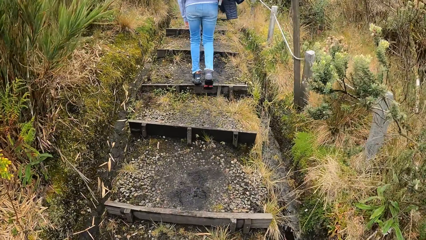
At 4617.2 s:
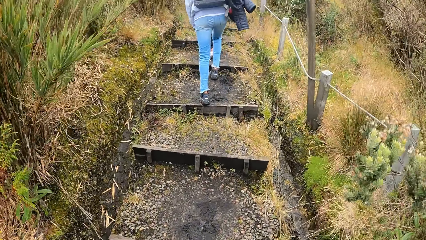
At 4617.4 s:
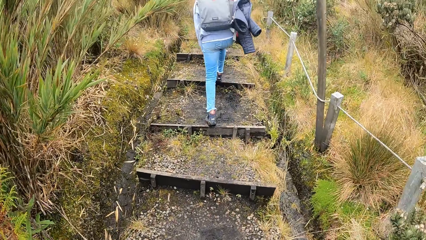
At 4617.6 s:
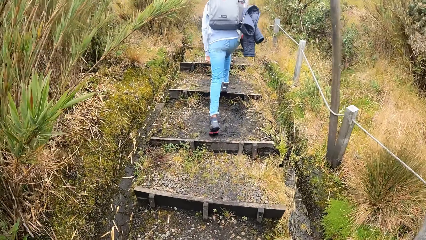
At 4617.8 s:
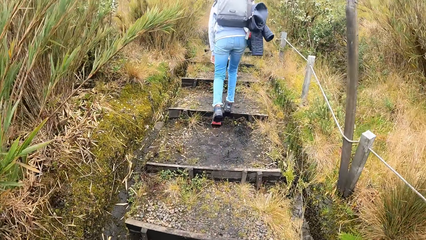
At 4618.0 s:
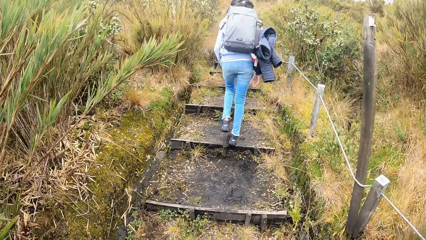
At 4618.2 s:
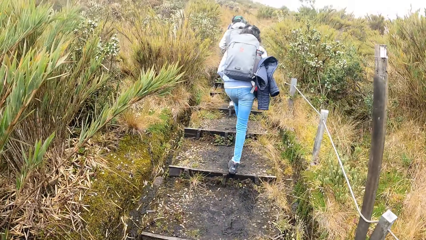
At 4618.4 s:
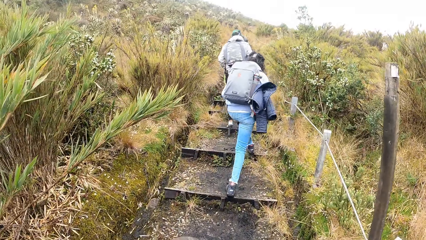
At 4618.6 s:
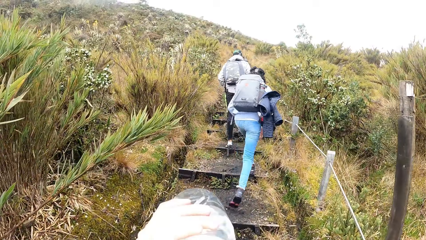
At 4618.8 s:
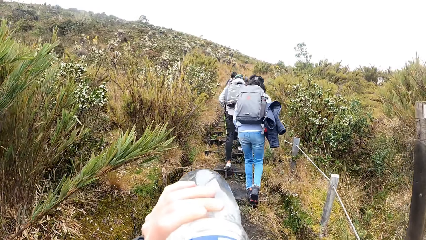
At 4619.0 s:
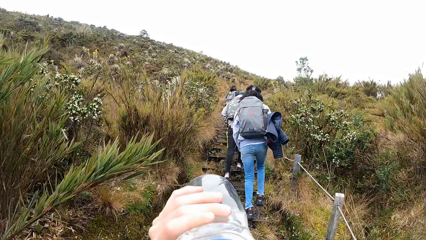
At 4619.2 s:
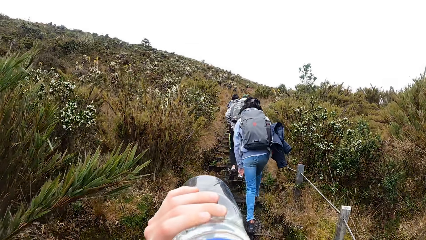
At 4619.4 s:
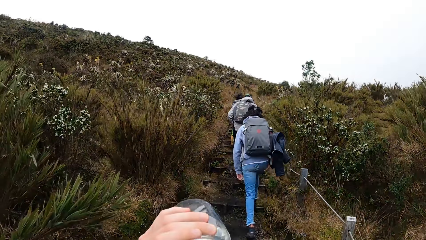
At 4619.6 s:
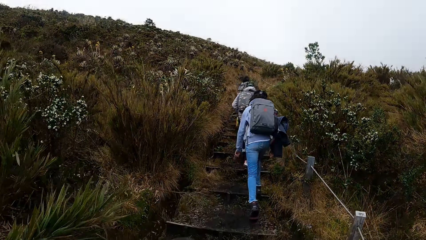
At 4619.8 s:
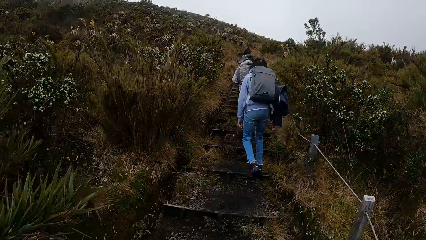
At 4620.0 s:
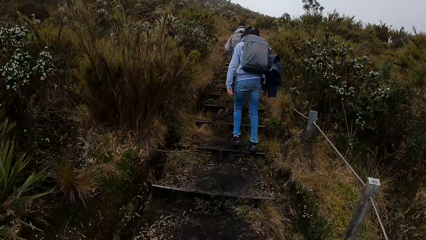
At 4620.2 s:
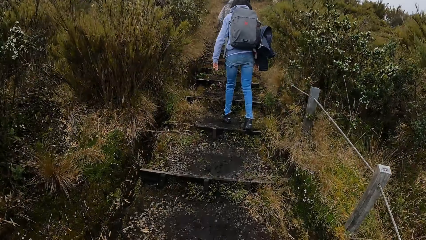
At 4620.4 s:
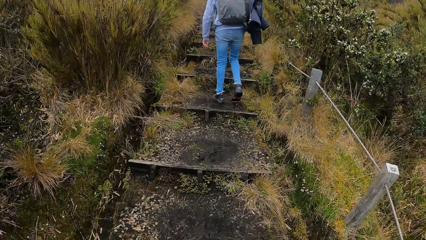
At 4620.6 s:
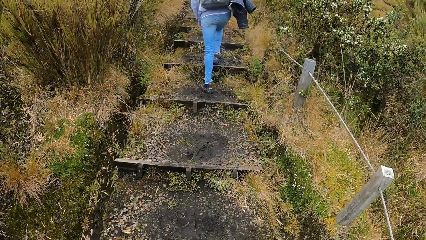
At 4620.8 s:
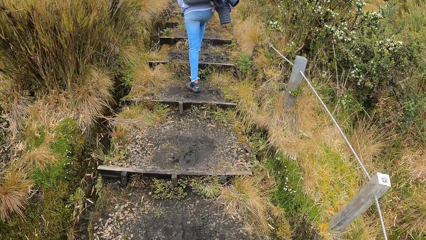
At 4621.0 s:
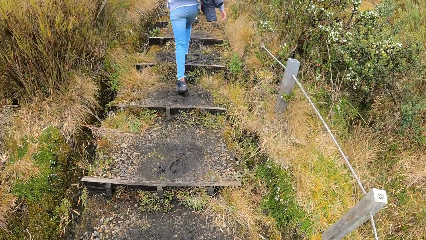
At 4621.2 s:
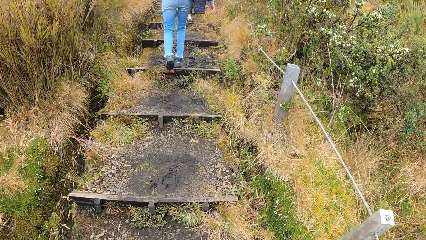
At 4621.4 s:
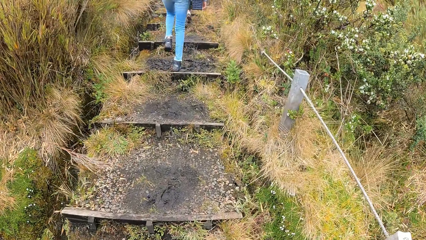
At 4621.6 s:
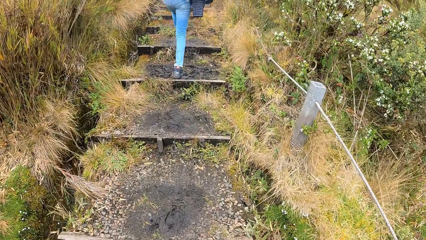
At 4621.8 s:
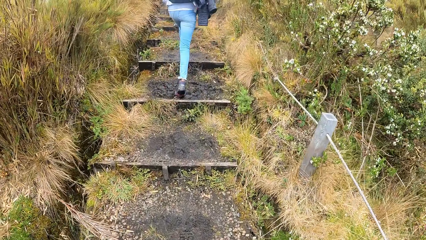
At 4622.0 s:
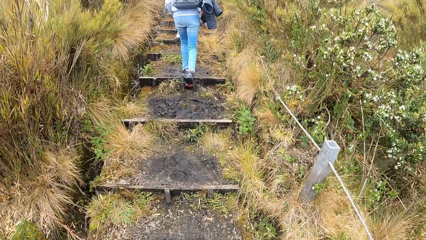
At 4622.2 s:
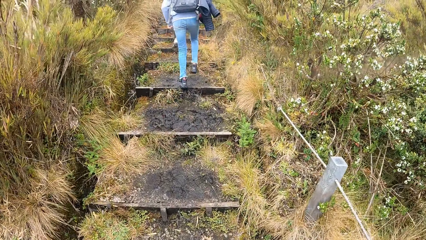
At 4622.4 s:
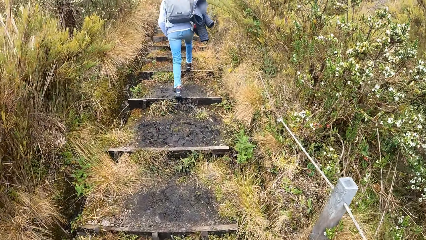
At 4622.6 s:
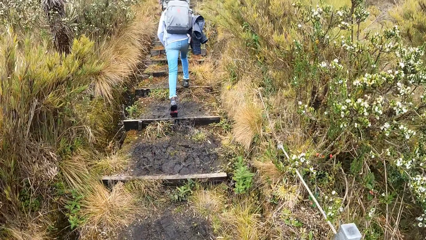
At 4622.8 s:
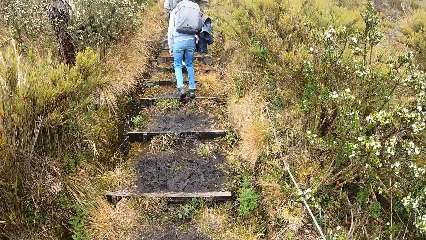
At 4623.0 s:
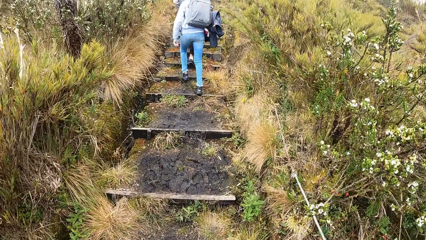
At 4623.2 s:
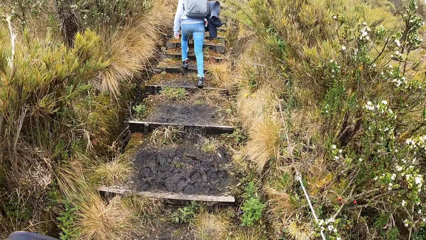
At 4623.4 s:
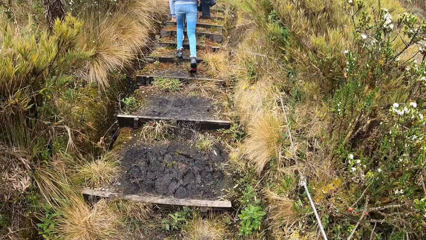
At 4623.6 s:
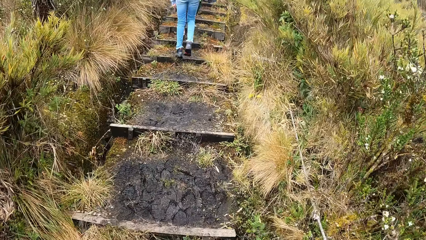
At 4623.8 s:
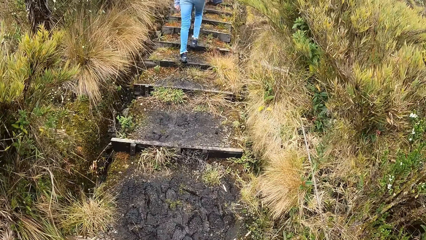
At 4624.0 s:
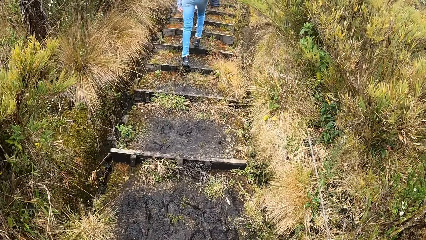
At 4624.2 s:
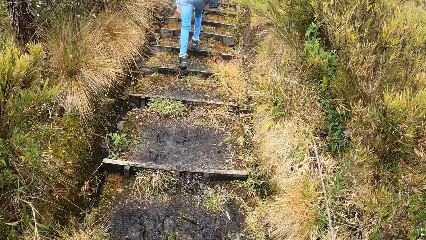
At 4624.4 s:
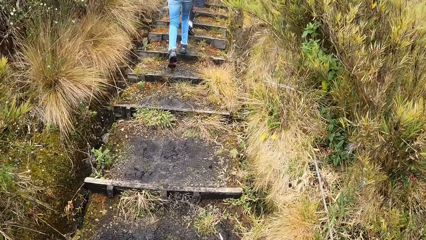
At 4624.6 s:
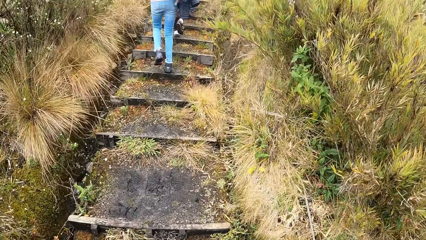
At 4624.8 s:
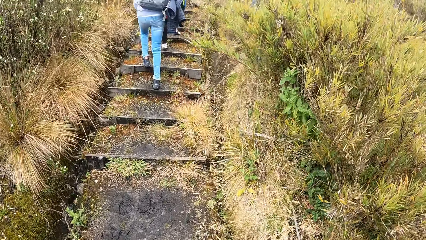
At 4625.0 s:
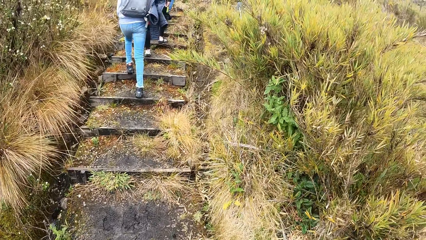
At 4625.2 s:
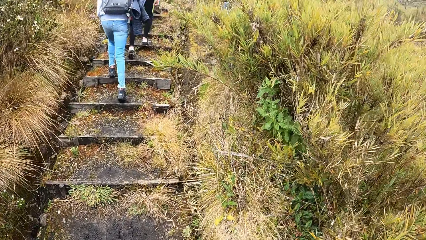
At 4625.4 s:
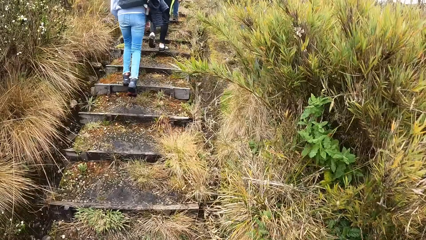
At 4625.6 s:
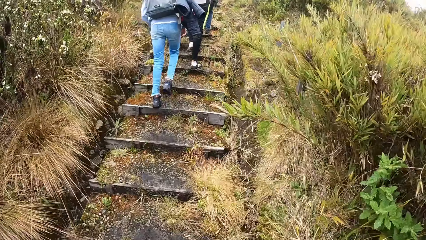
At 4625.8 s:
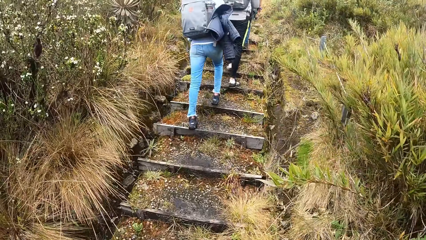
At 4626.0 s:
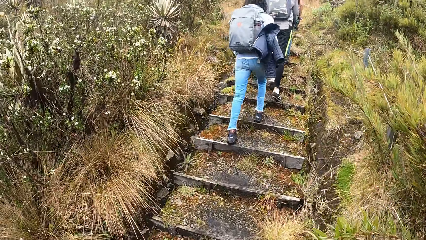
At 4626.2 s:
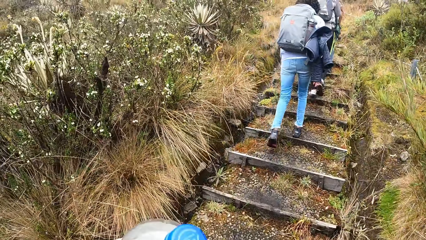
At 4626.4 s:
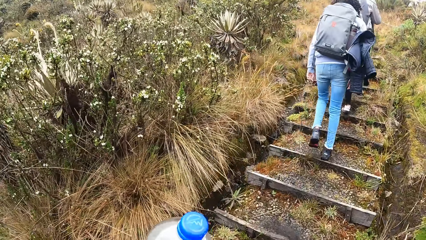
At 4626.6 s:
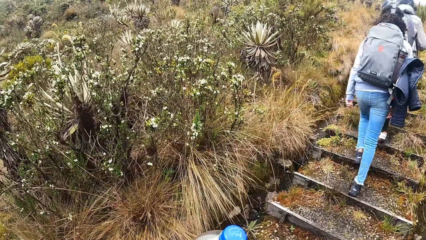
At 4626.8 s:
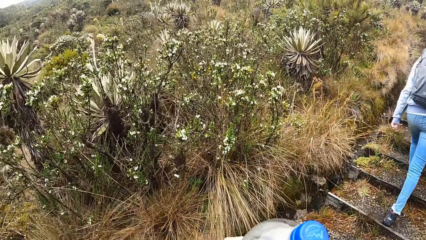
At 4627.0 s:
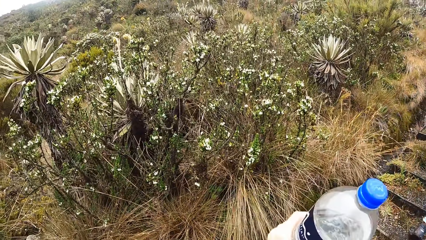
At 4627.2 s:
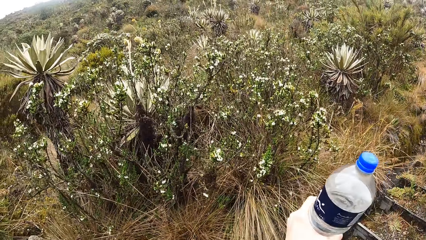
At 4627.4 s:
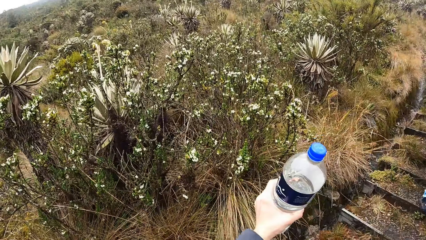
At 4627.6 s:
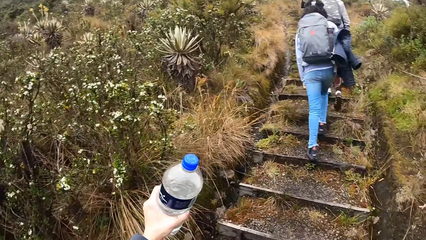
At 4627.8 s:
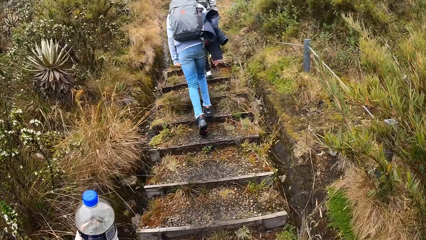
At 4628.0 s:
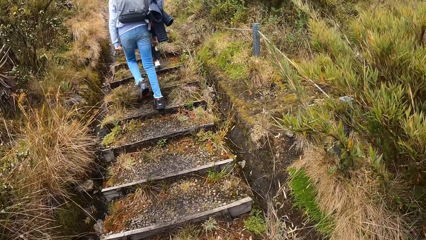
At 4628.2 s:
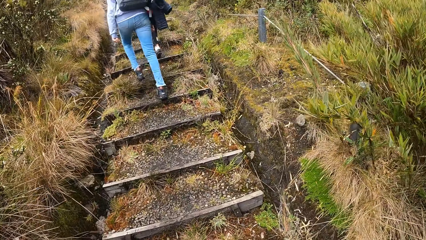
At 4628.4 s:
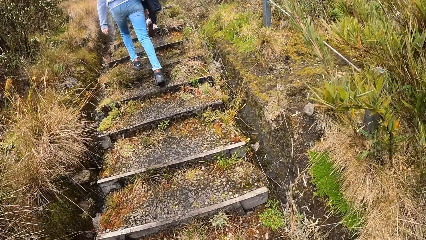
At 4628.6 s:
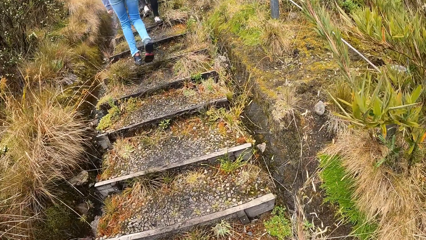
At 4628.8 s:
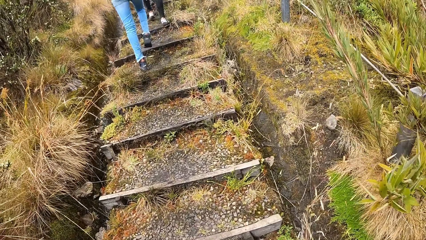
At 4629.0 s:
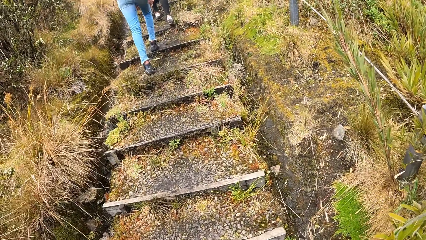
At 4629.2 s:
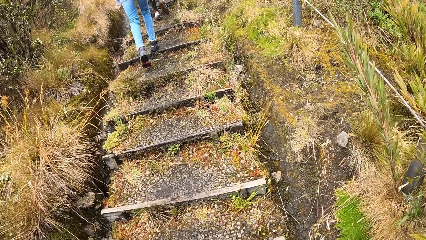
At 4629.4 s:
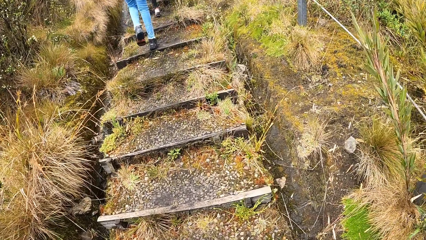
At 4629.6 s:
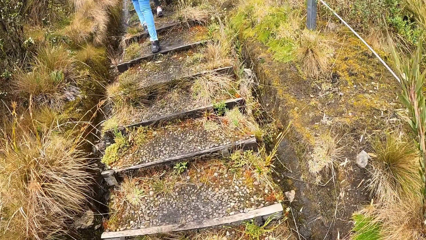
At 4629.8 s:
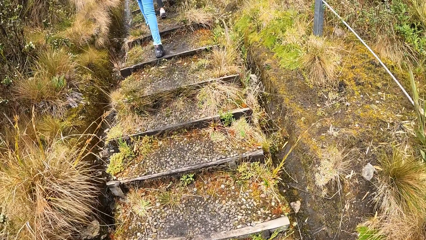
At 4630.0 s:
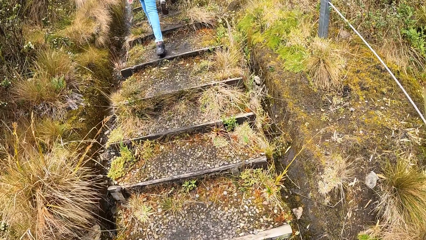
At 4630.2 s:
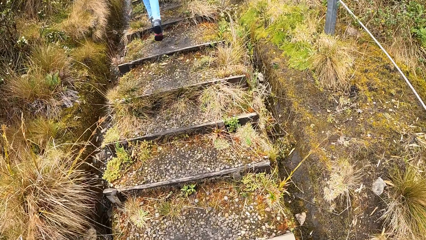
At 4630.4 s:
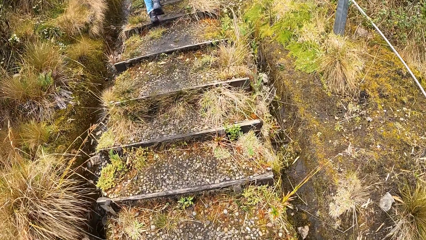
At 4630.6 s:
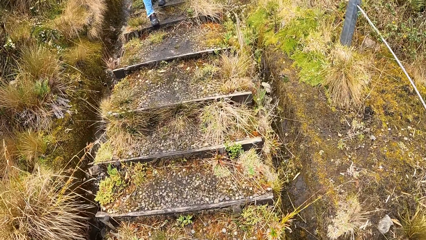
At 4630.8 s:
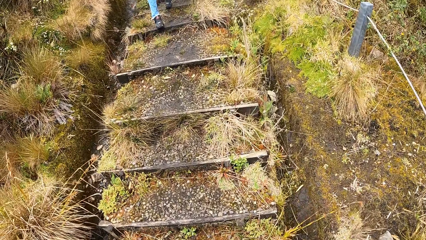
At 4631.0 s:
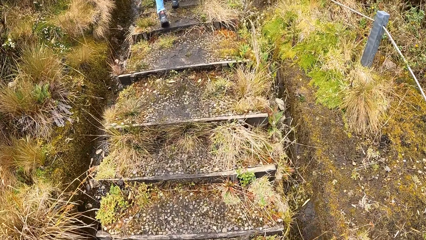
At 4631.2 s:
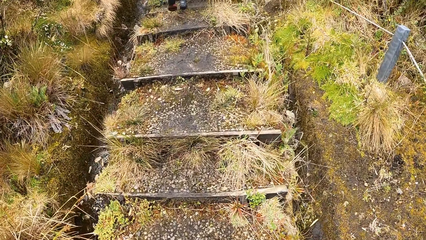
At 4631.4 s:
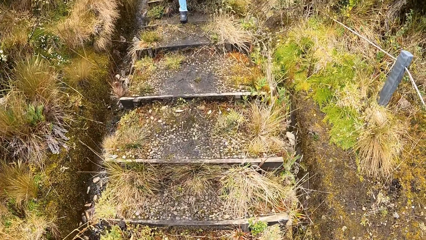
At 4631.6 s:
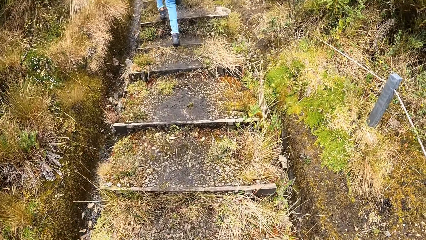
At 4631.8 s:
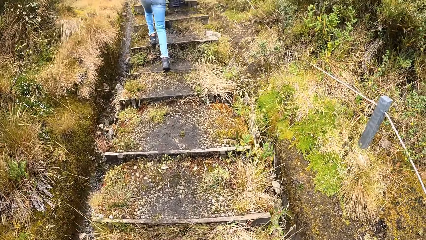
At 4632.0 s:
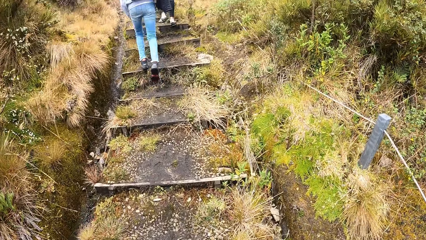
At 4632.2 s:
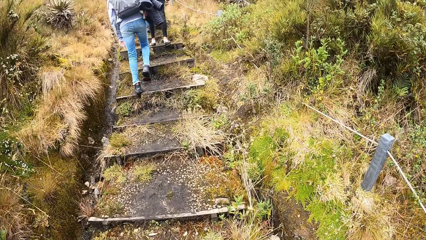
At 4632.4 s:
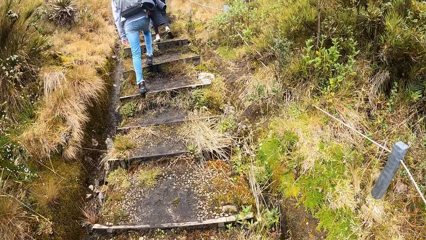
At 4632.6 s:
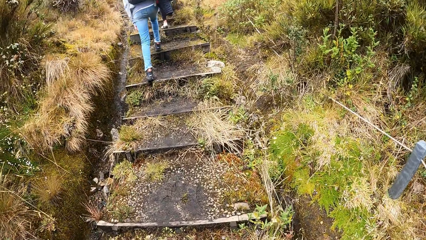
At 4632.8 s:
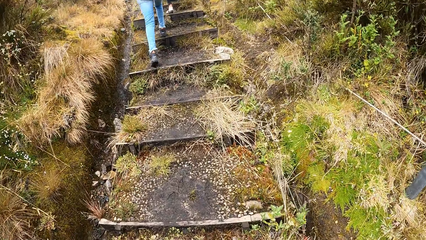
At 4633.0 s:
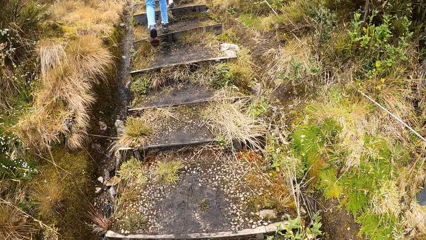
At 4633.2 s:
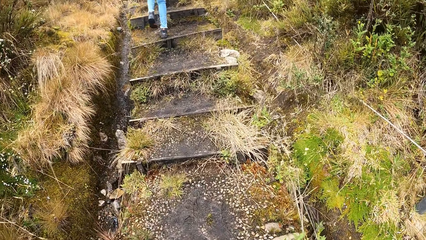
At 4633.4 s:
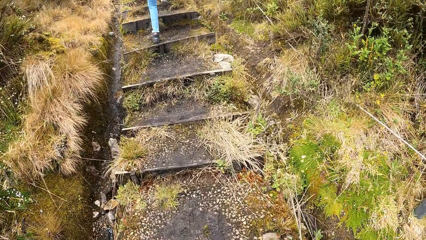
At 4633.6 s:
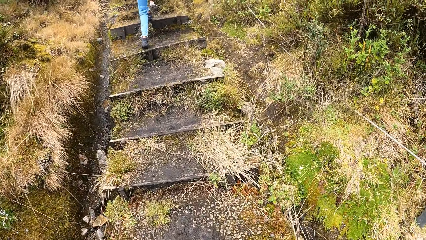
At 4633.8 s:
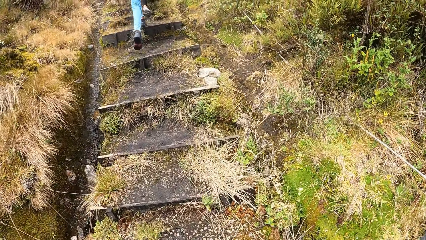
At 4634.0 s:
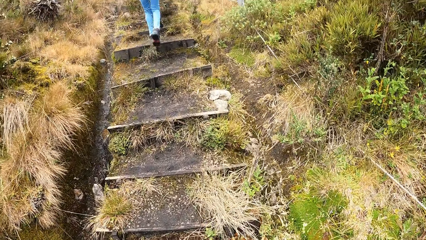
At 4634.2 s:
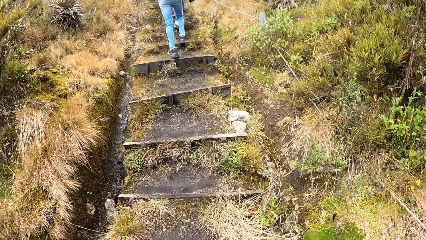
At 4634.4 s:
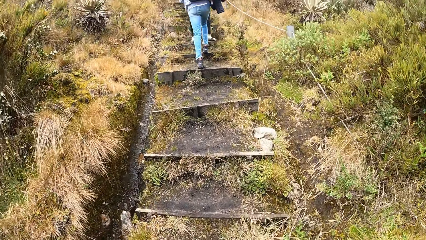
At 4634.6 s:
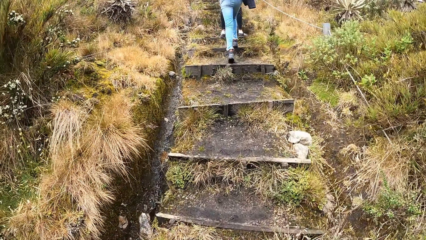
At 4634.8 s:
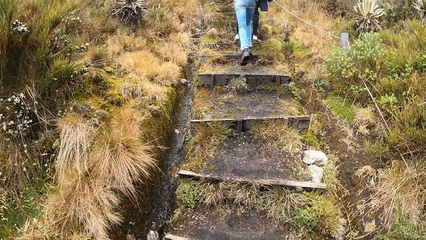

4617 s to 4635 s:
The camera wearer walks on the field. She drinks water from a bottle in her left hand. She walks on the field. She looks around the field. She walks on the field.
